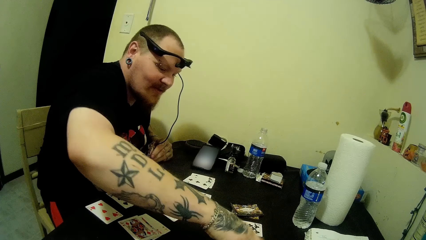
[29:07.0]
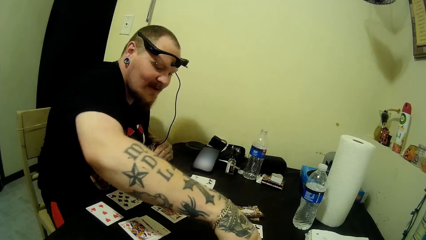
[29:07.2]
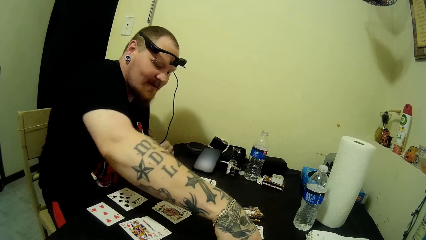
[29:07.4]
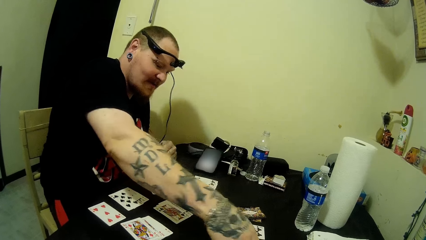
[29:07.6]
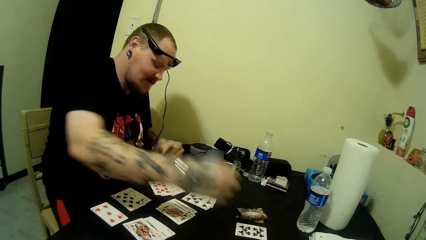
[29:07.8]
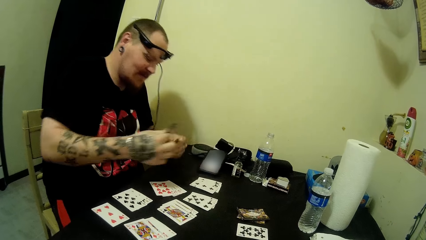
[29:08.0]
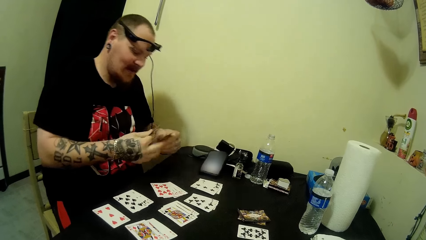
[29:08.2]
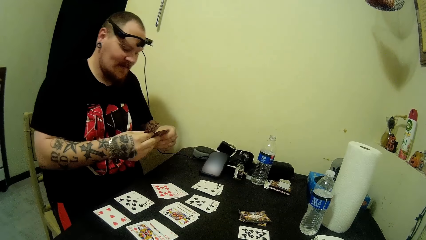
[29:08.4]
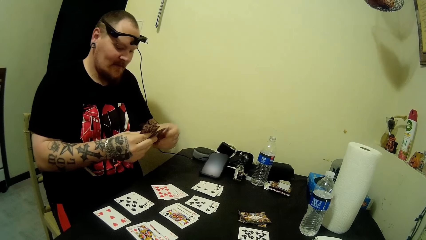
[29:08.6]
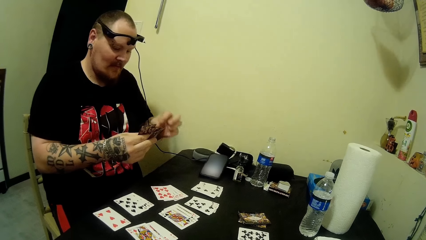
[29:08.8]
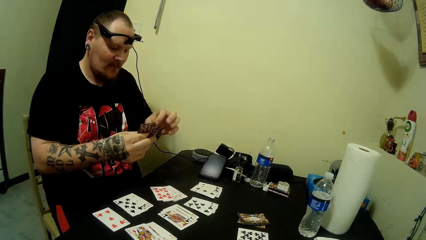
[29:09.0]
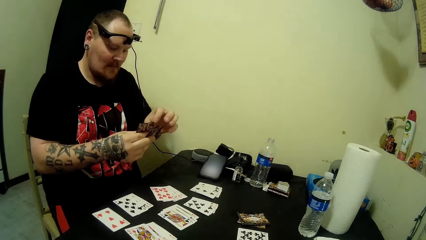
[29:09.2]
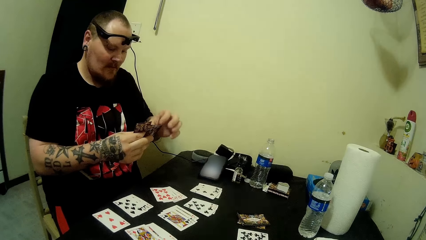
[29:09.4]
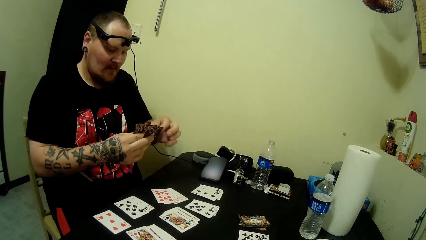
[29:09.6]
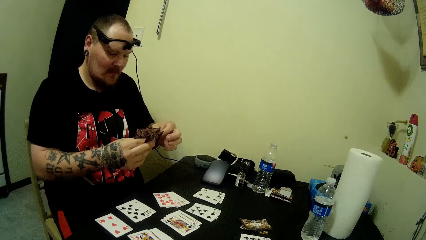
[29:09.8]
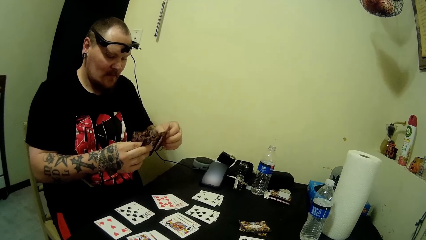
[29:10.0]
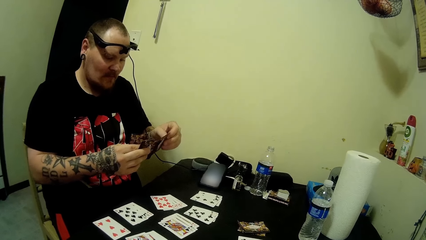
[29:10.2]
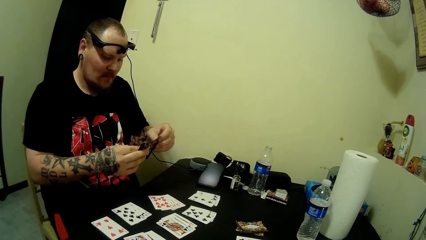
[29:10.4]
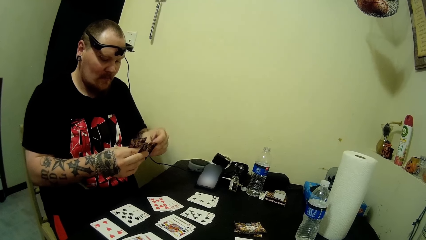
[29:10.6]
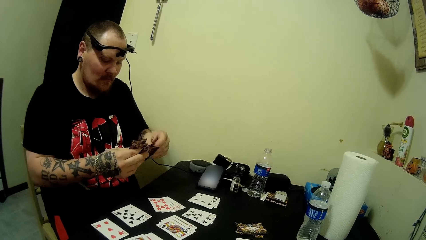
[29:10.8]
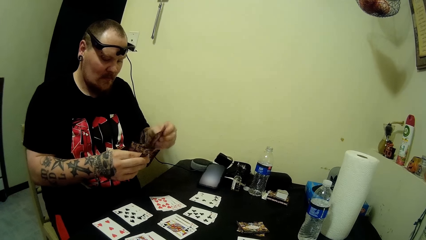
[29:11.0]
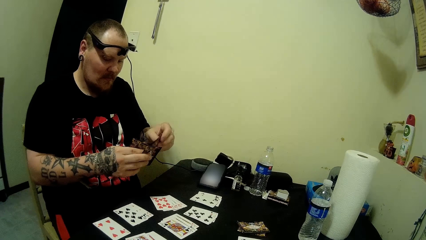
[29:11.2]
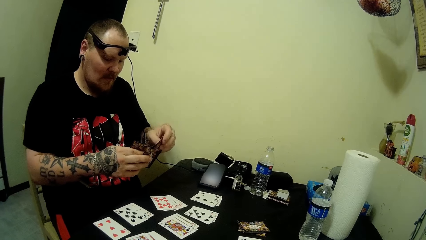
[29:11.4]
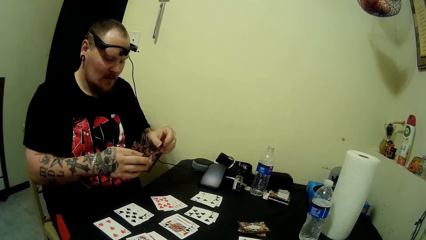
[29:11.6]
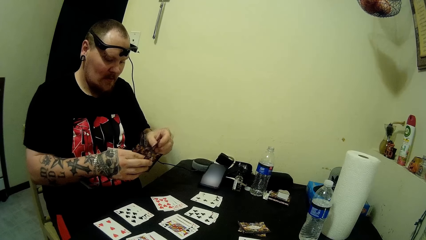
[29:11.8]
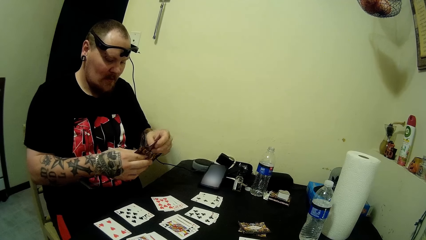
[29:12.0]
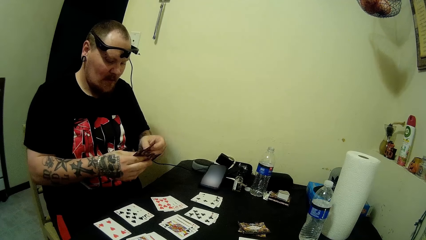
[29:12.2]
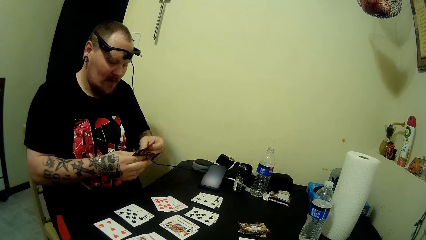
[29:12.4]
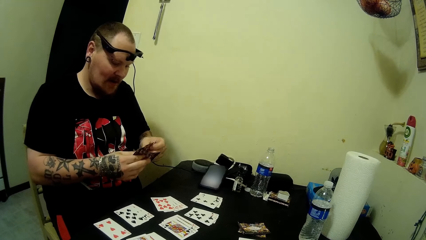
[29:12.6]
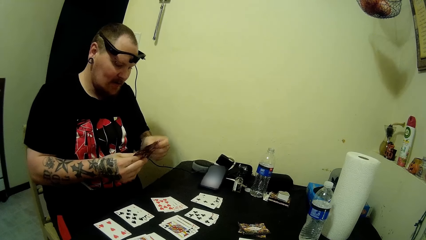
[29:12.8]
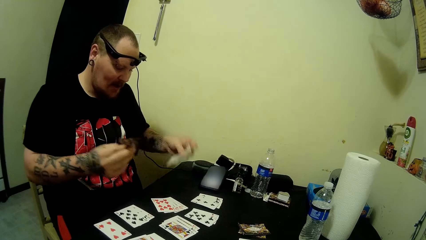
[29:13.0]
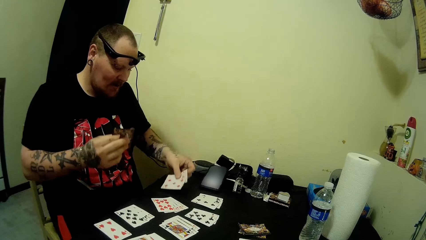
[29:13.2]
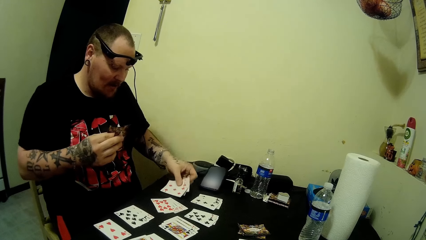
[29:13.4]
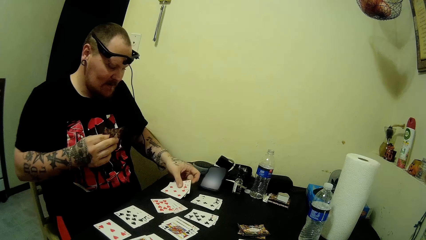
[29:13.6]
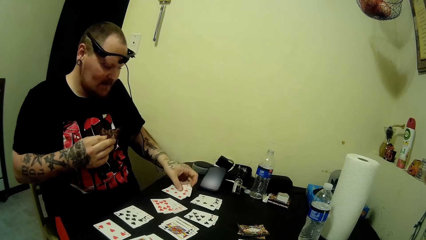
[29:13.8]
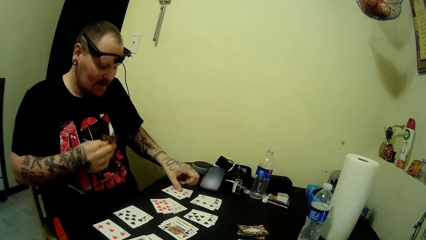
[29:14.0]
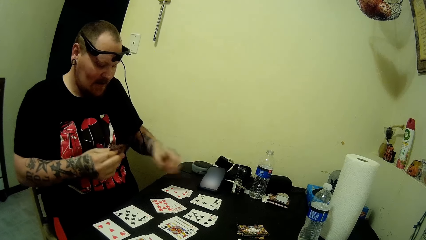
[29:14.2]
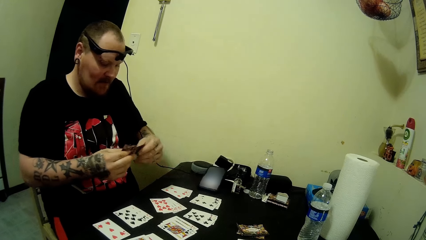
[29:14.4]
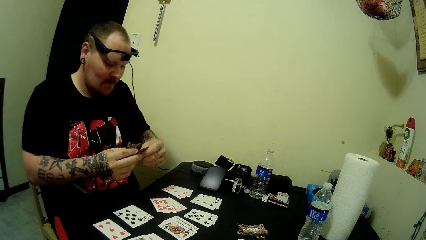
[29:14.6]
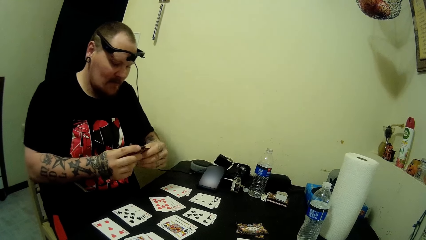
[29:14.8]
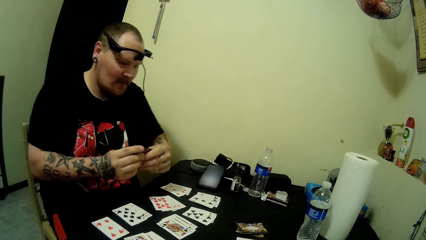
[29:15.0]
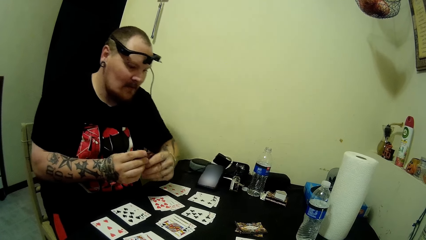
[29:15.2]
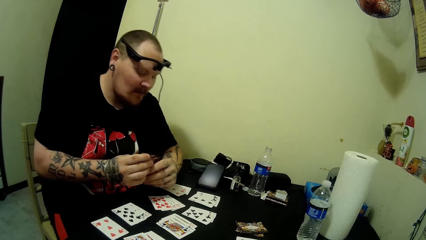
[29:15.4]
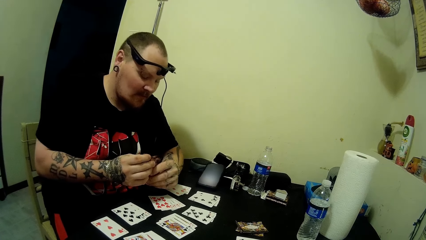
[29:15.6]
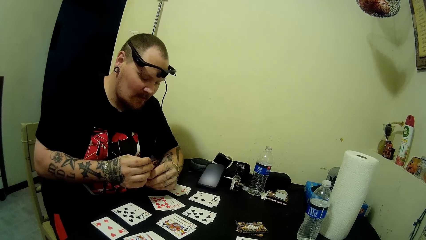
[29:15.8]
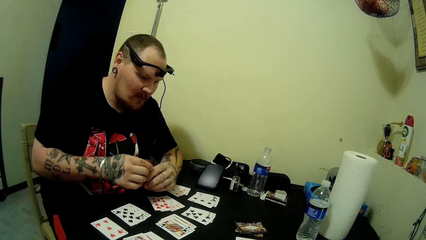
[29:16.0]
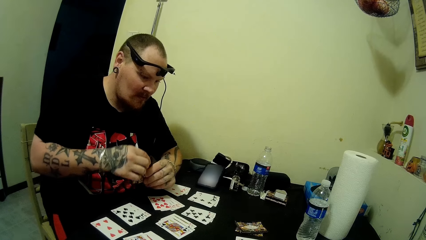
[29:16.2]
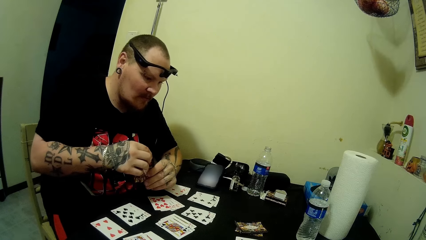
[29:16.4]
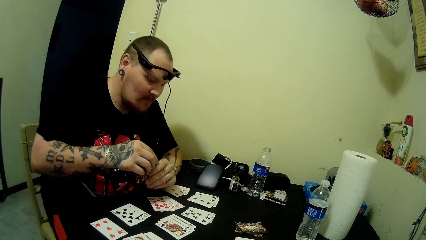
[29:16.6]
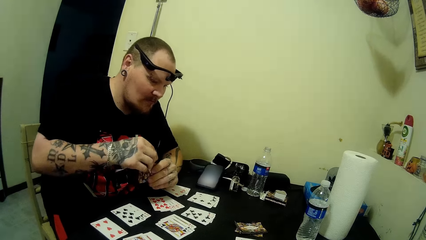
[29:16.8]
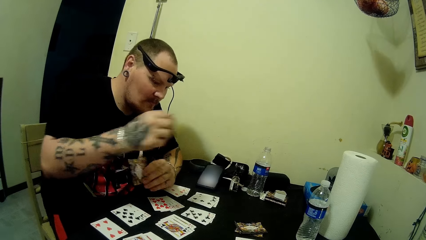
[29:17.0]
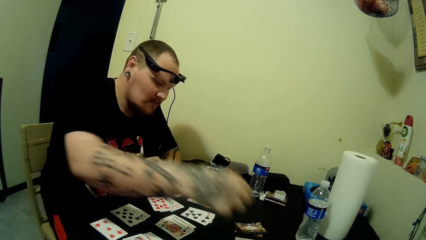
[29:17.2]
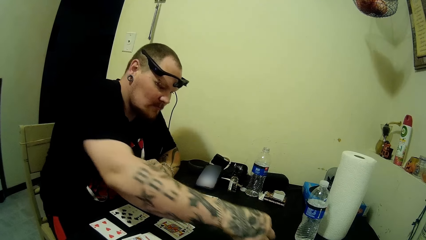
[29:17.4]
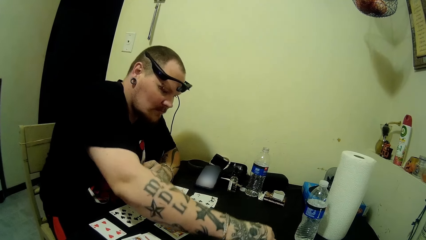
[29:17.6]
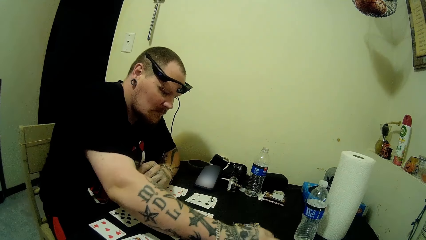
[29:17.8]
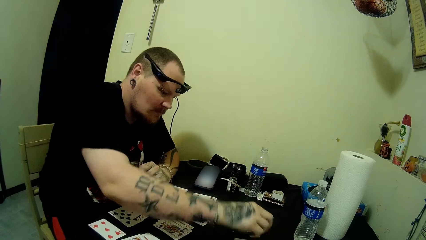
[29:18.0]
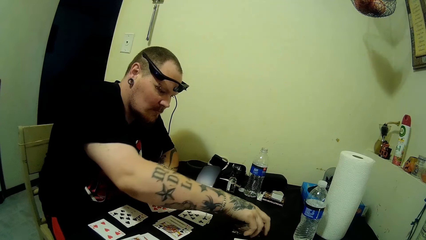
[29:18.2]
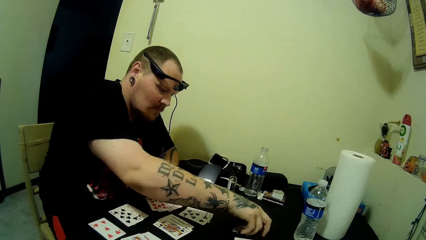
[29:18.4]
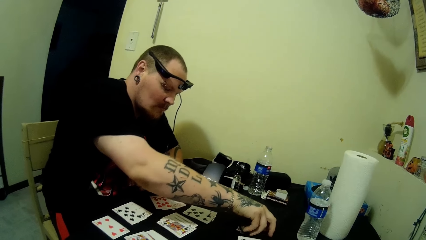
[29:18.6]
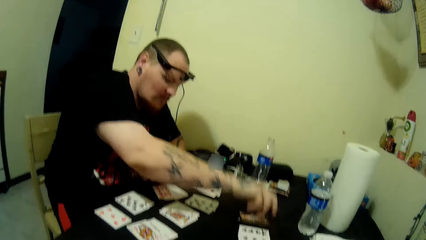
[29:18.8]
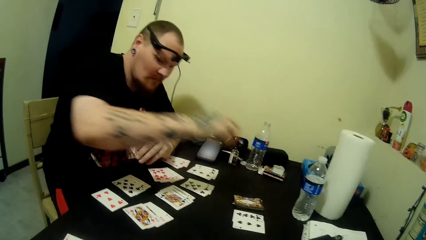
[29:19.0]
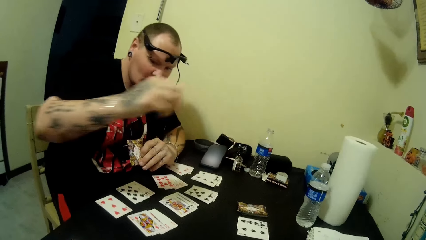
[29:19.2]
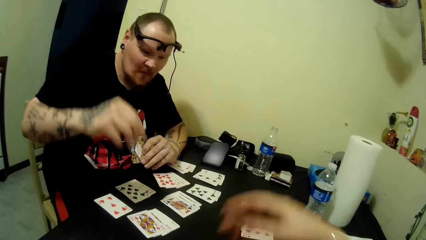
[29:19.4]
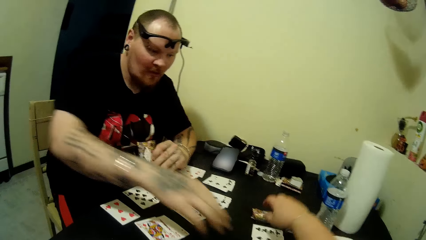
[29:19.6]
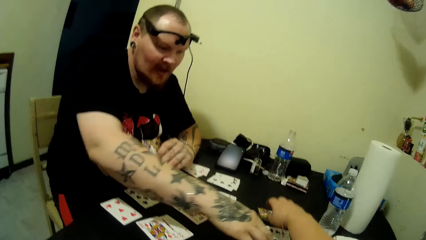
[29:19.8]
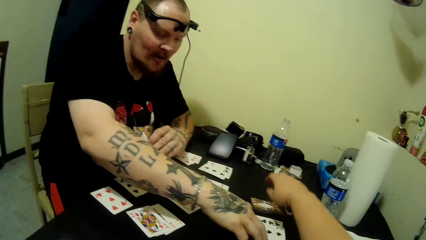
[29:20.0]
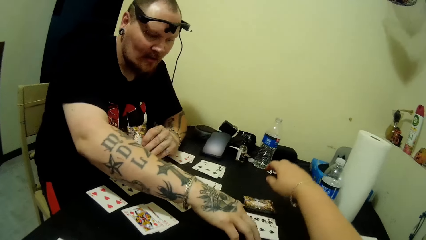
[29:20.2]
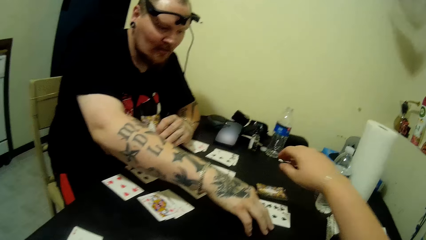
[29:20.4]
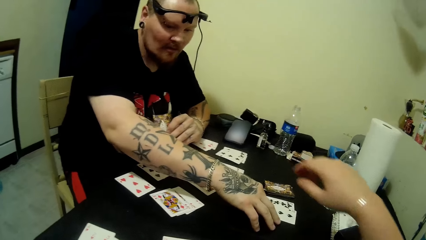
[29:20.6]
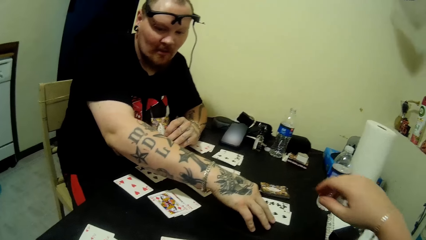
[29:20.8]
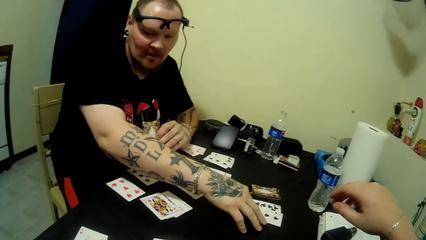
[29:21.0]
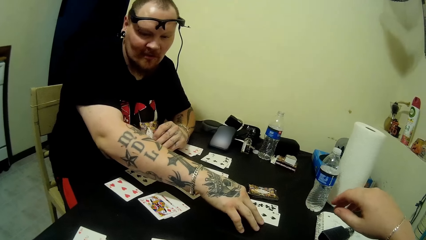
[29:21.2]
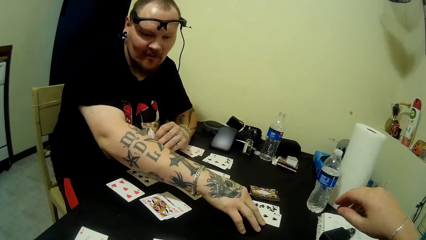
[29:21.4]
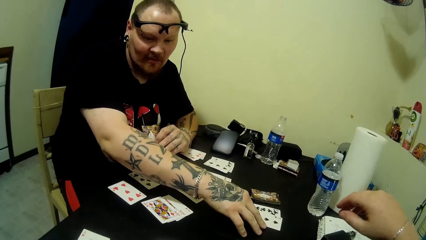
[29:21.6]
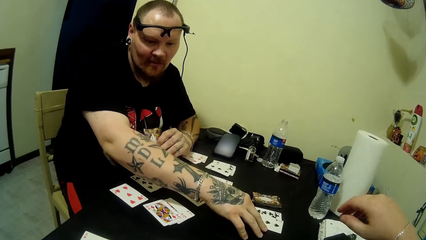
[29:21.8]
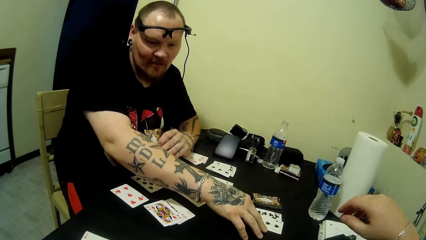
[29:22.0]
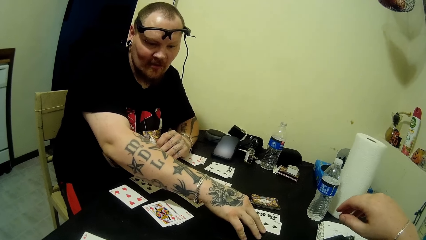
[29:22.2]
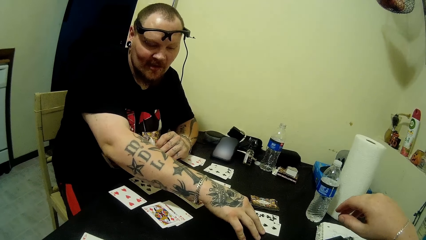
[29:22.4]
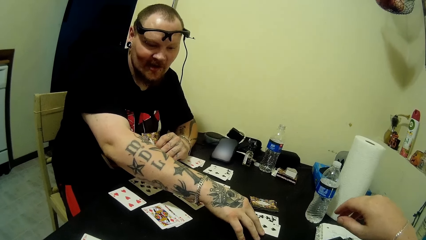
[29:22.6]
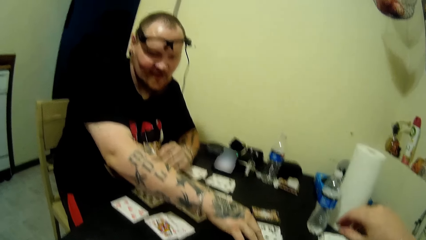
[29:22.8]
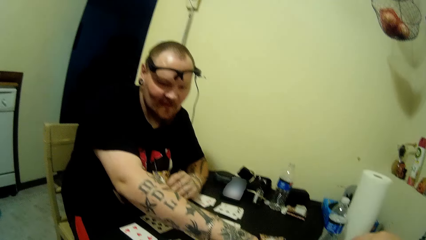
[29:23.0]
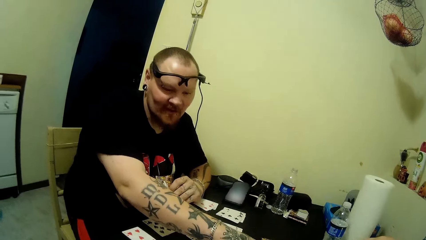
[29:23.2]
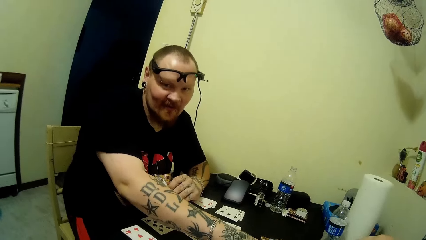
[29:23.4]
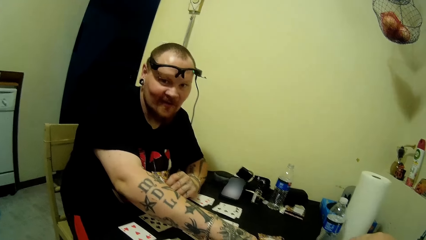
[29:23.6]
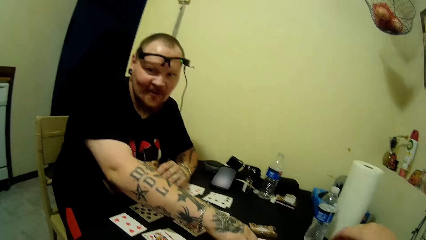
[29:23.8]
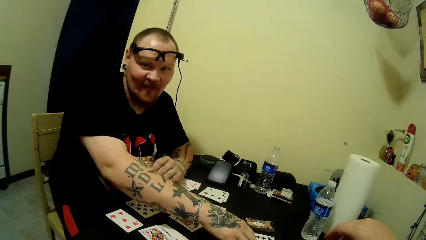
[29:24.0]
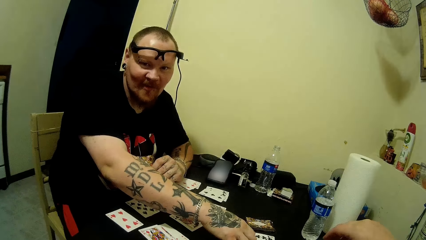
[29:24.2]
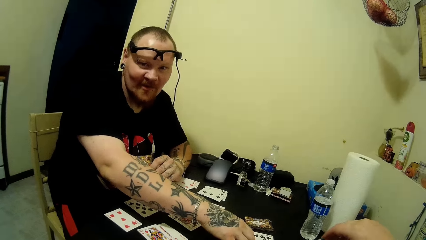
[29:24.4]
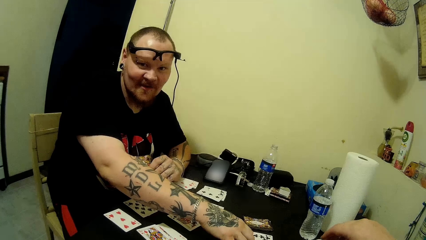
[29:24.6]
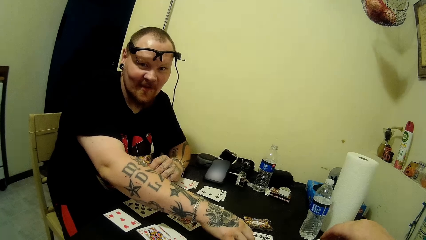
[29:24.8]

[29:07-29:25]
A man picks a card from the table. The camera wearer interacts with the man. The man places cards on the table. The man plays a card. The man picks a card from the table. The camera wearer lifts her hand. She talks with the man.
